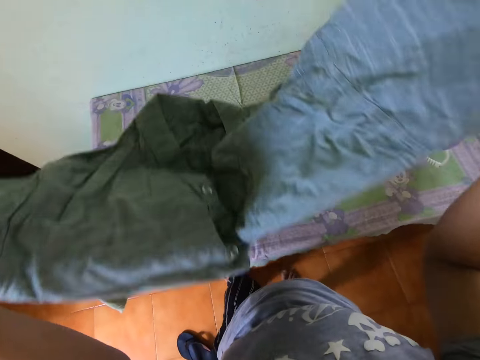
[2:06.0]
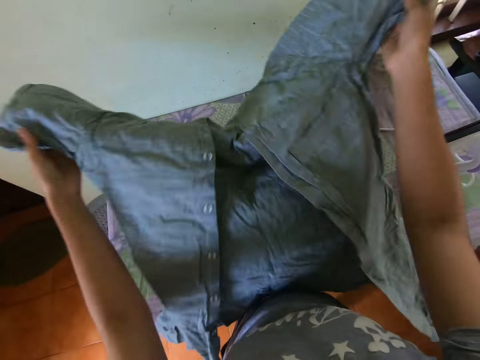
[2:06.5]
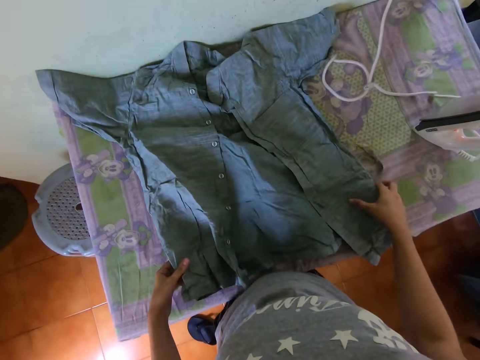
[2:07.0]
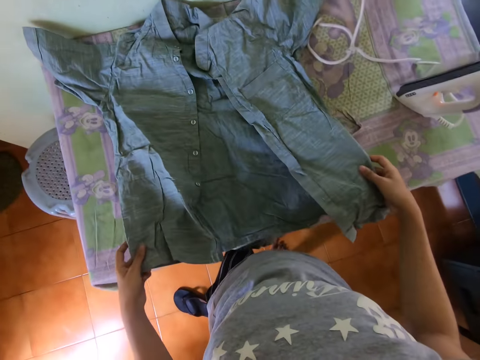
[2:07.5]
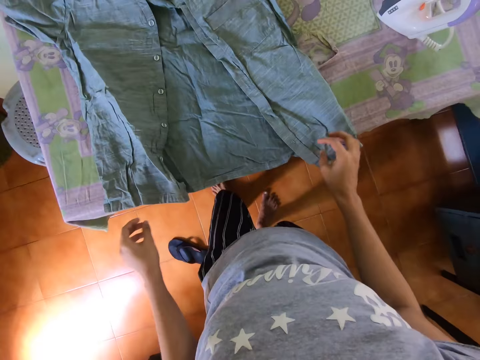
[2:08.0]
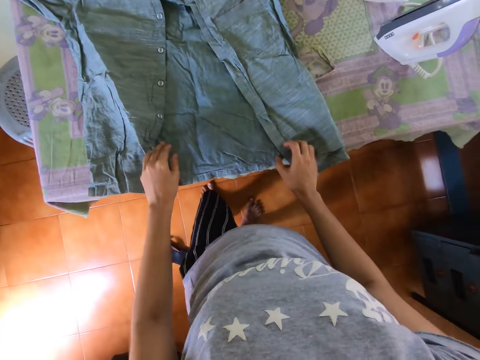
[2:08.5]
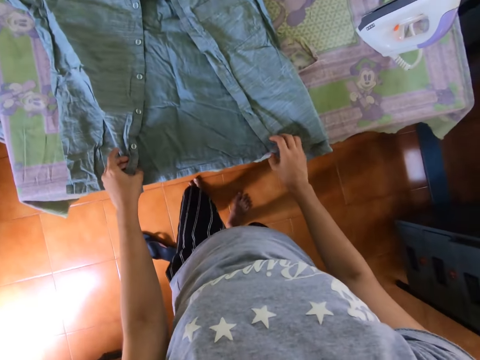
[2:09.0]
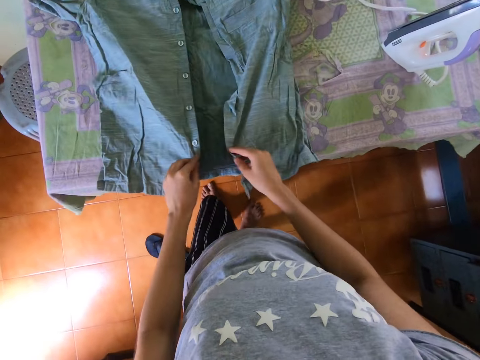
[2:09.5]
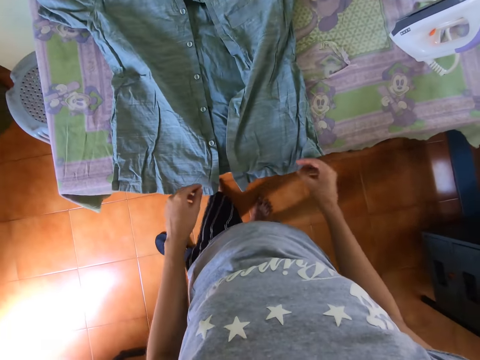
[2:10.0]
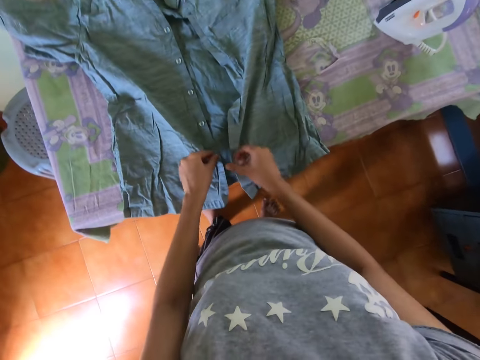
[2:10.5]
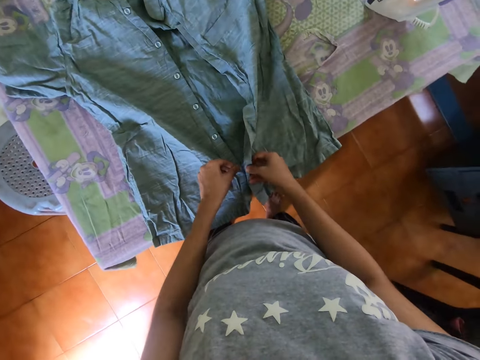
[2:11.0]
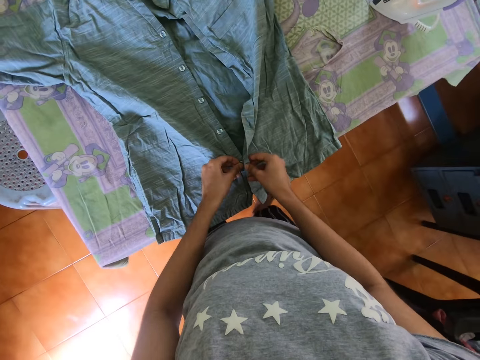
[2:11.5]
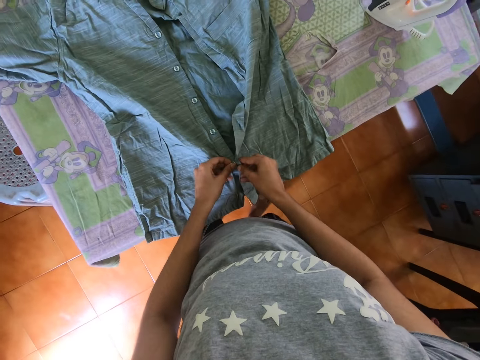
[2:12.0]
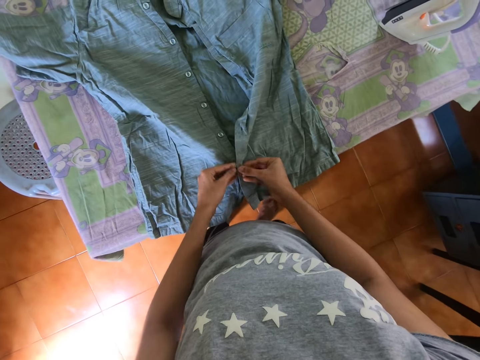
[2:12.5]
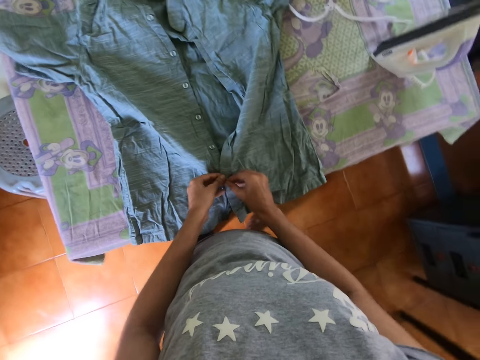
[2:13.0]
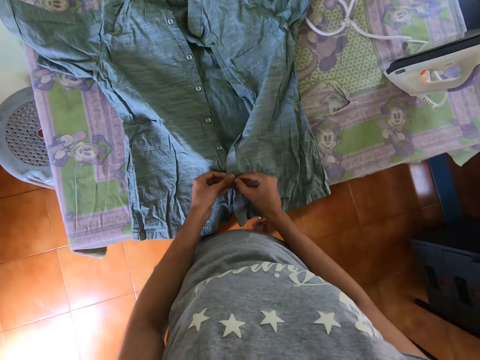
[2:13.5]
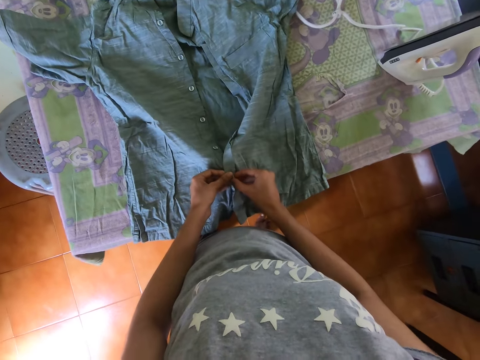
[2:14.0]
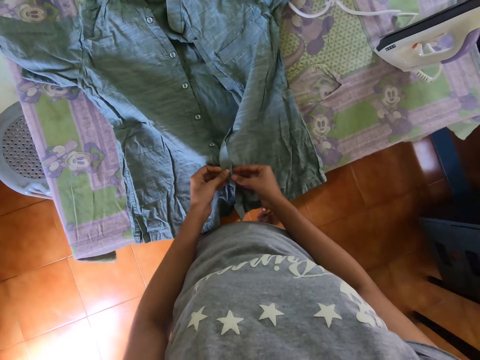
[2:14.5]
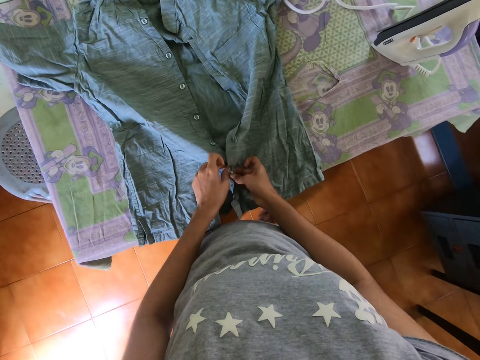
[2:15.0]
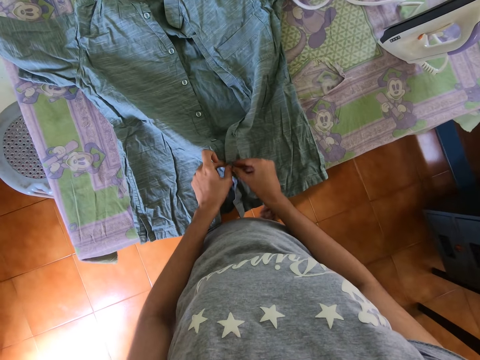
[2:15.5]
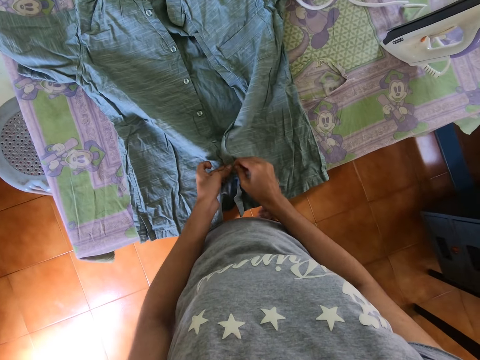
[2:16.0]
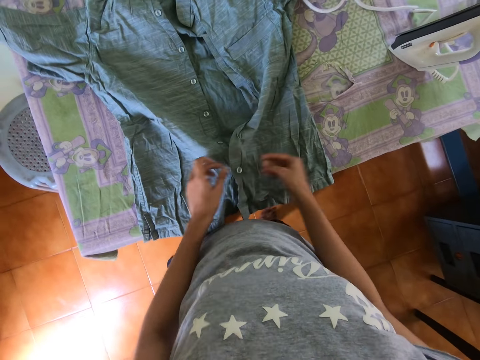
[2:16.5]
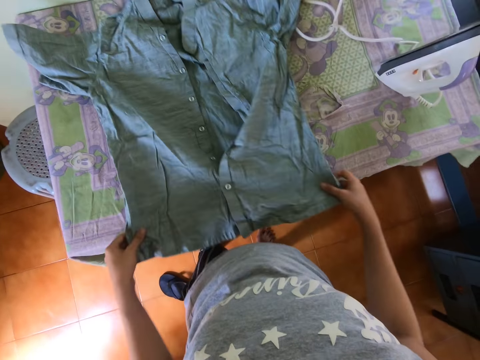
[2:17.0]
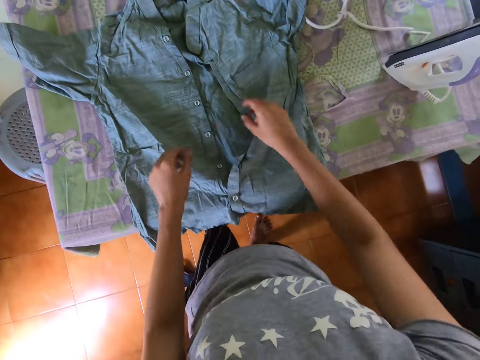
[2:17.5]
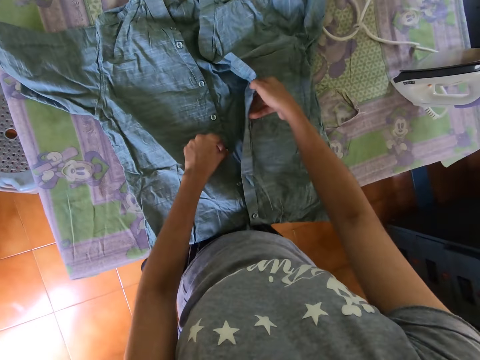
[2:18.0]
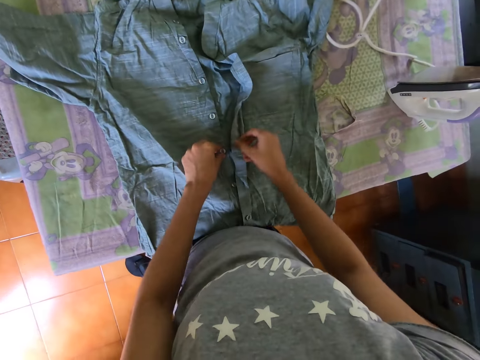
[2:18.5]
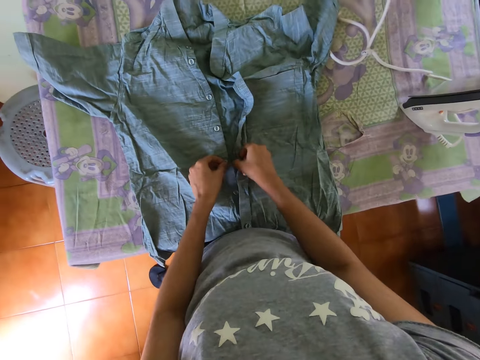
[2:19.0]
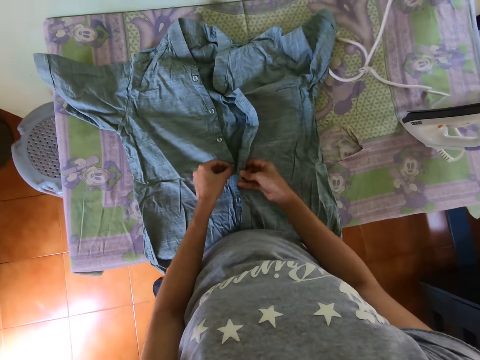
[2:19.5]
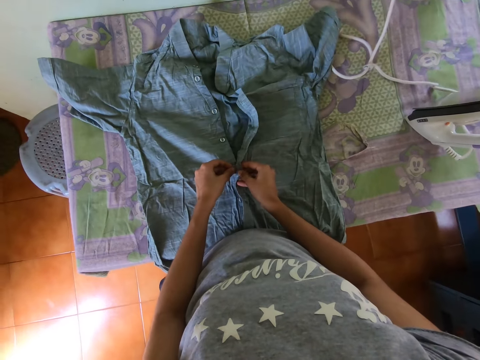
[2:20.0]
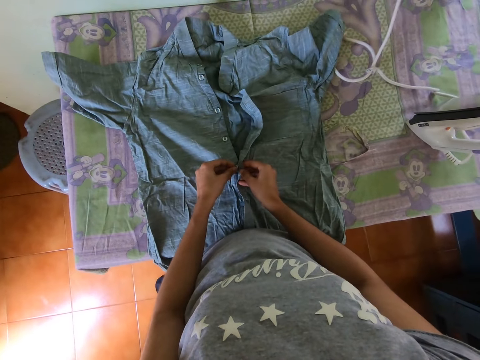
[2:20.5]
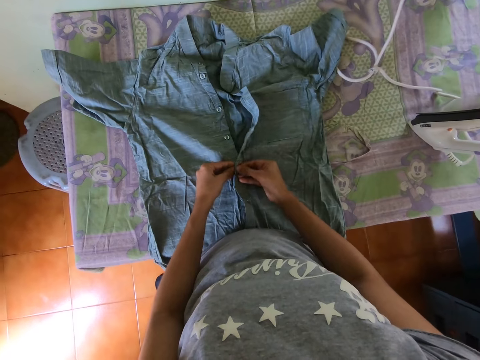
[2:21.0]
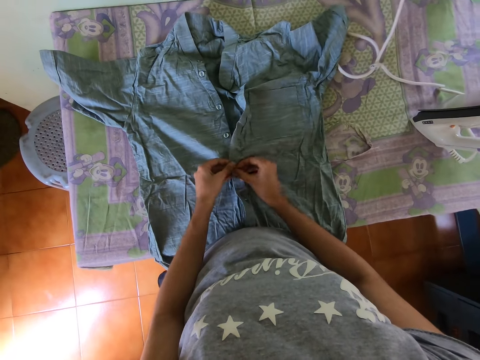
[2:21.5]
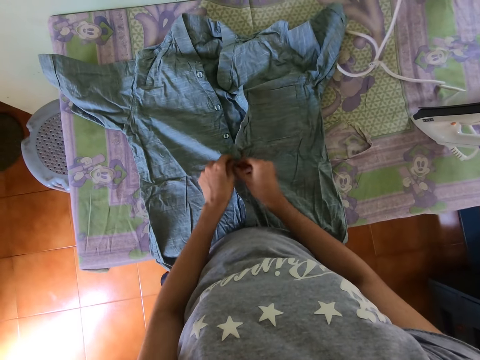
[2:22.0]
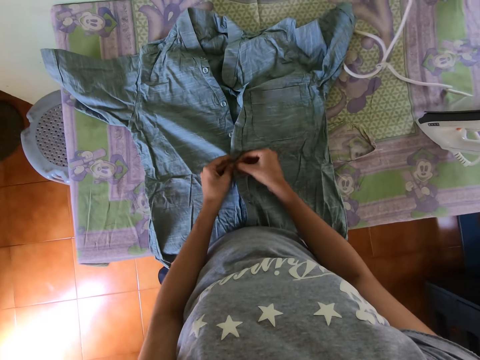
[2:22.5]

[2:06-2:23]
The camera wearer puts a shirt on the table. They align the shirt. They button the shirt. They move the shirt. They align the shirt. They button the shirt.

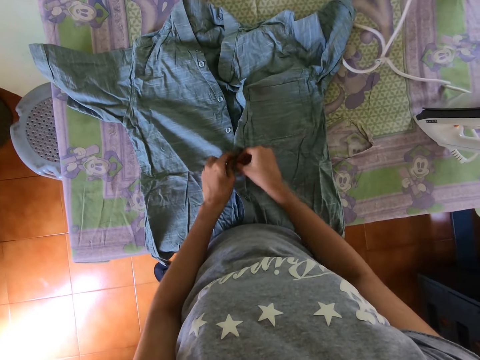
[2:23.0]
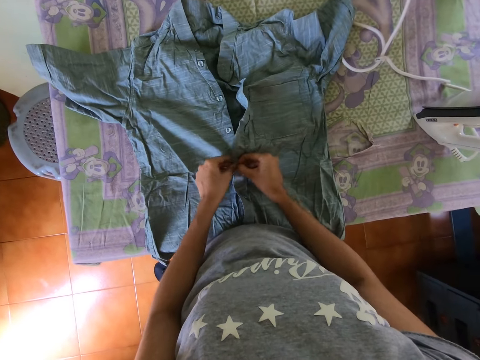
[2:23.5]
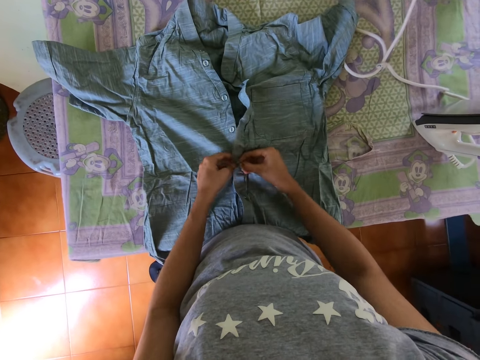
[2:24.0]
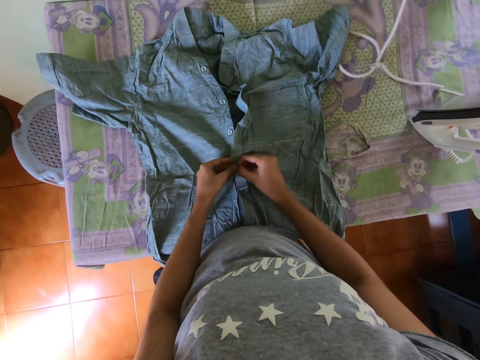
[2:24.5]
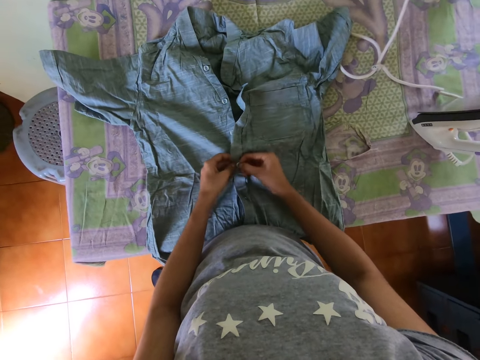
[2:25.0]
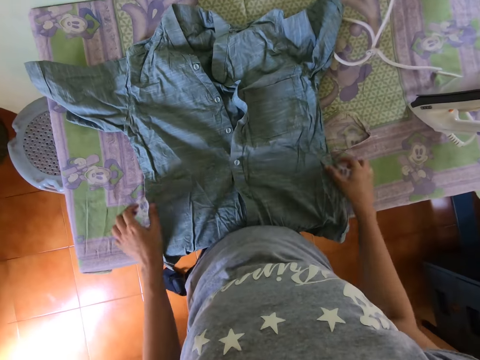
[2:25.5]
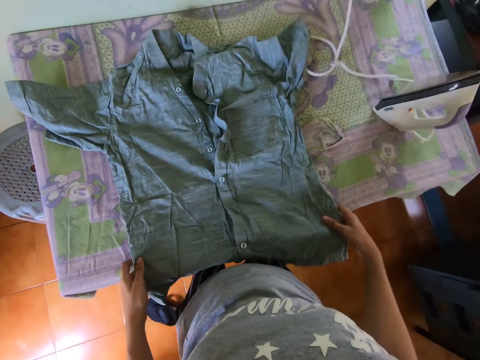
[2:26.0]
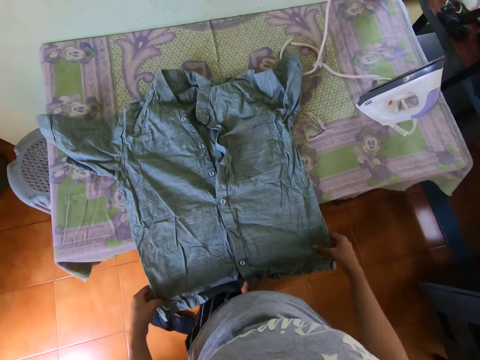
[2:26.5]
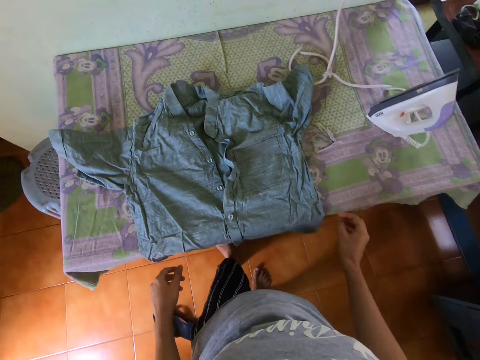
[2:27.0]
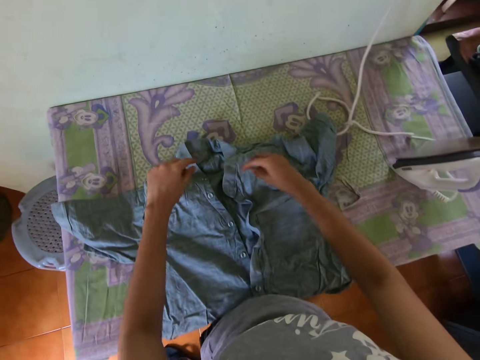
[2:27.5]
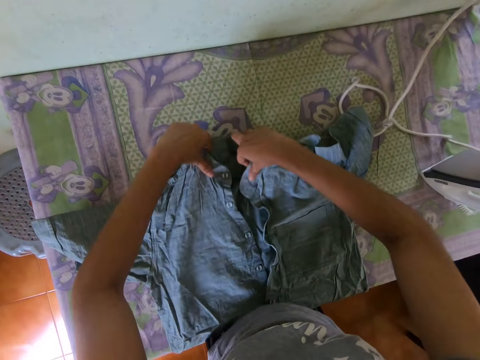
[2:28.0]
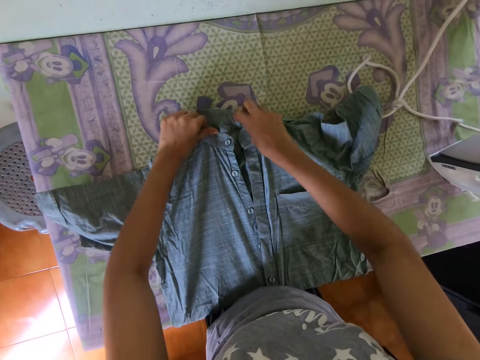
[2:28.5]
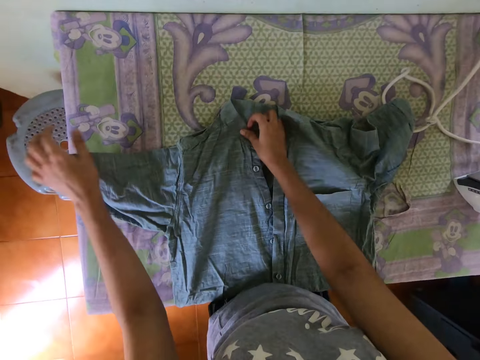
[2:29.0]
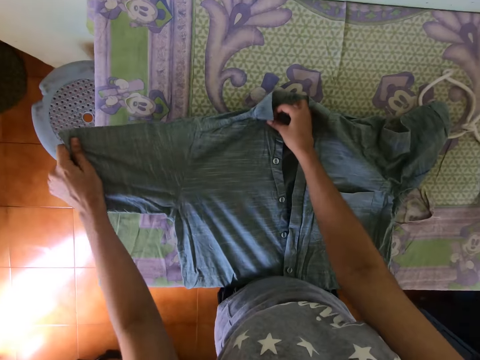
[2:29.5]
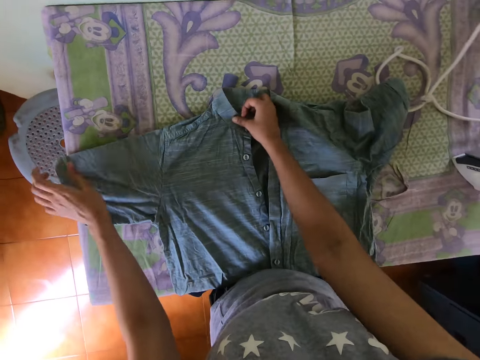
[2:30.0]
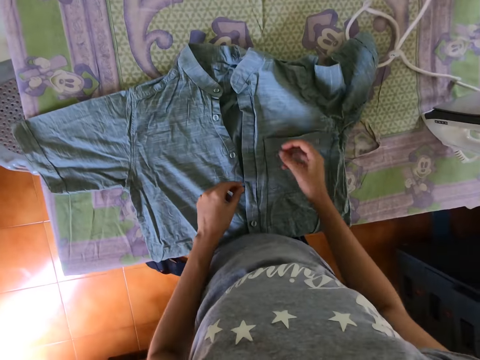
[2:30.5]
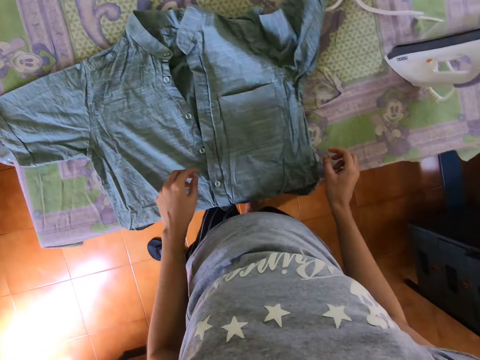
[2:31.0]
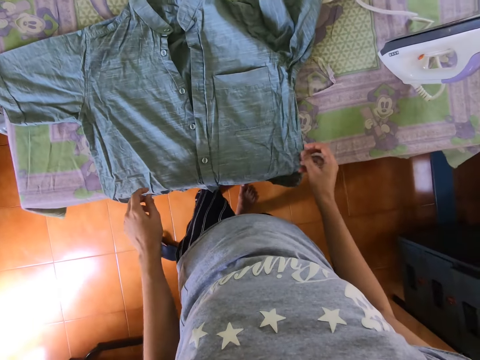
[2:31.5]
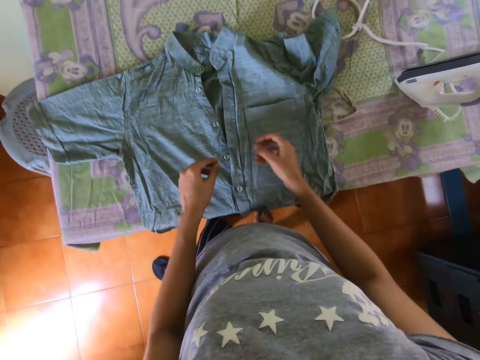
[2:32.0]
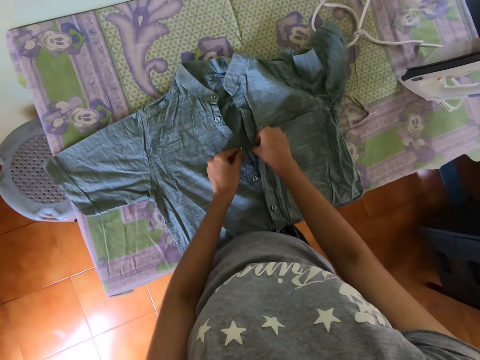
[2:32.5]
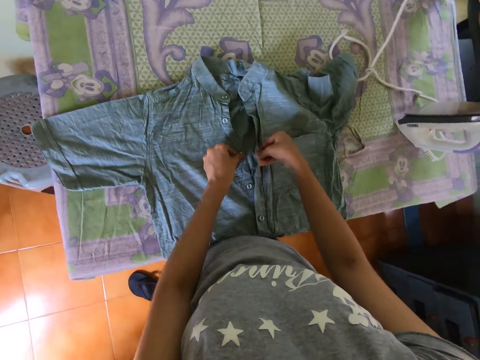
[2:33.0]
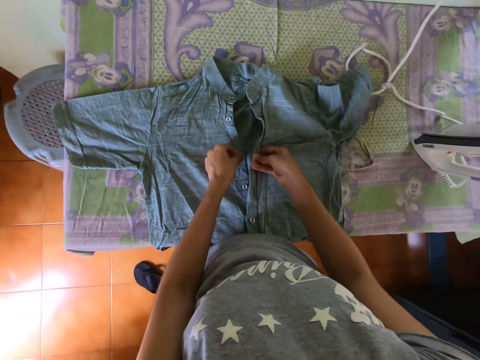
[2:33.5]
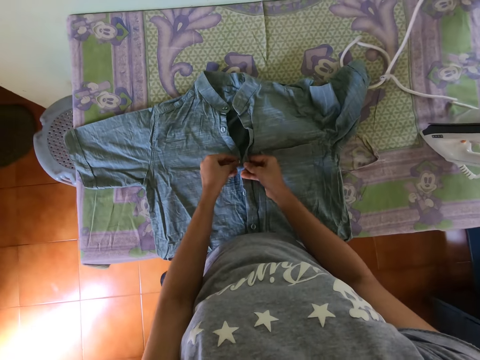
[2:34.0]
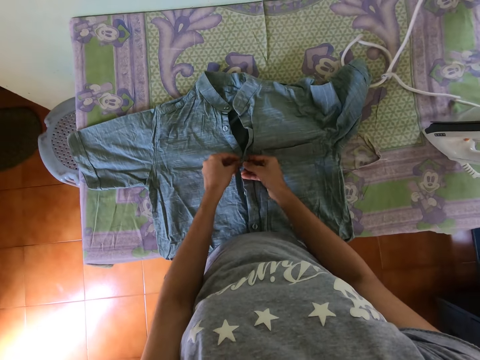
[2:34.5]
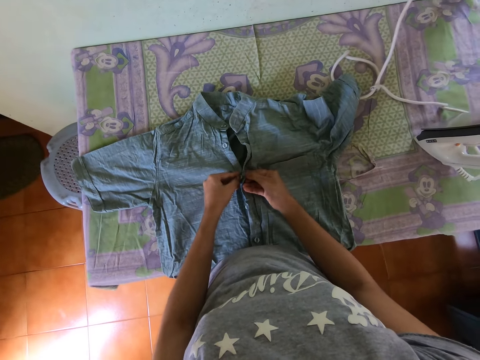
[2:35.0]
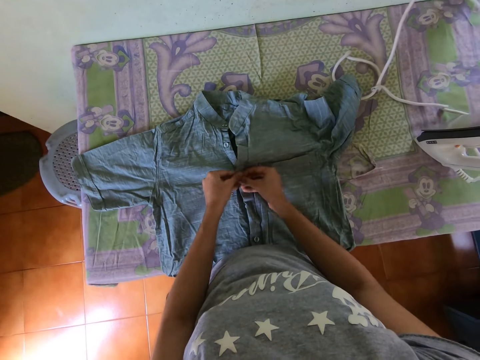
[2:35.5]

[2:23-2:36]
The camera wearer moves the shirt. They align the shirt. They remove hands from the shirt. They button the shirt.
